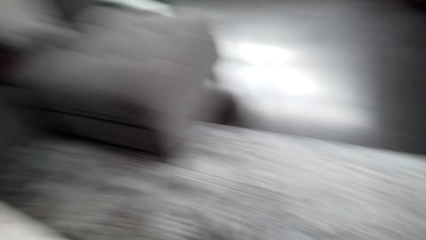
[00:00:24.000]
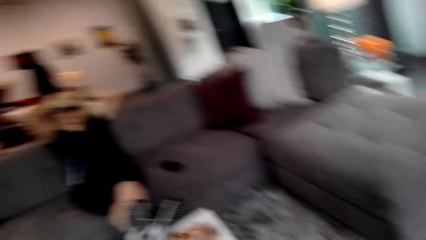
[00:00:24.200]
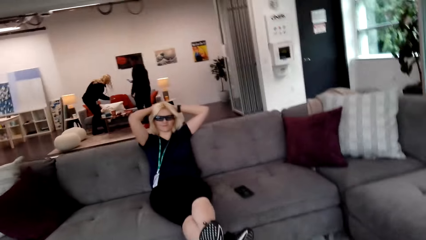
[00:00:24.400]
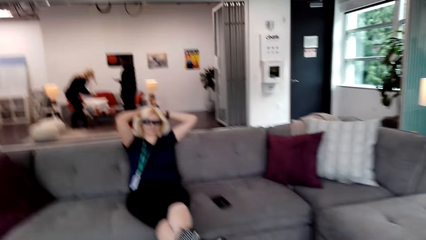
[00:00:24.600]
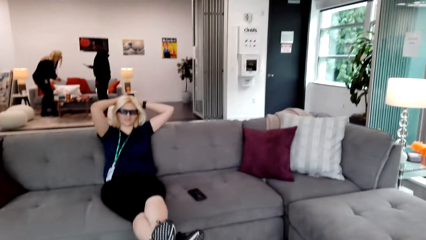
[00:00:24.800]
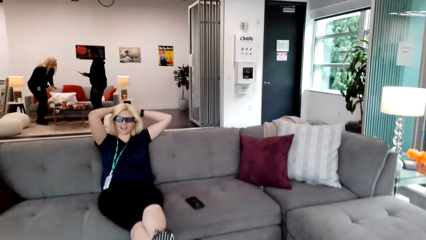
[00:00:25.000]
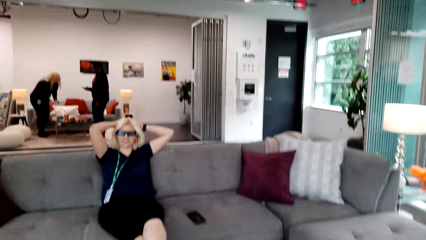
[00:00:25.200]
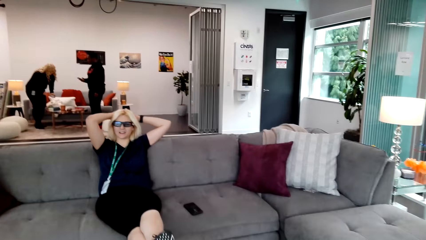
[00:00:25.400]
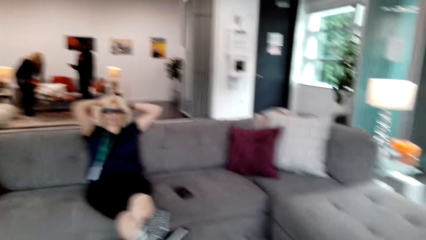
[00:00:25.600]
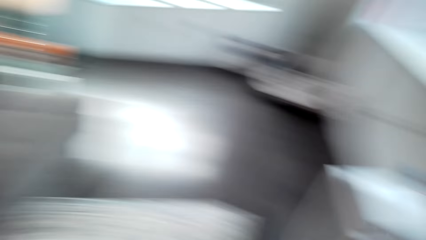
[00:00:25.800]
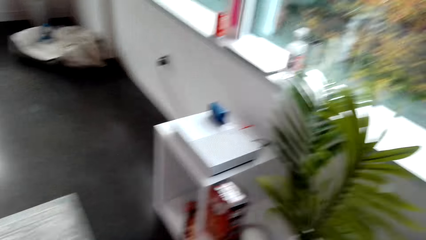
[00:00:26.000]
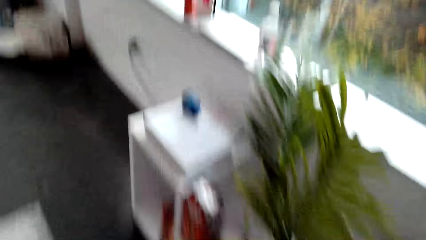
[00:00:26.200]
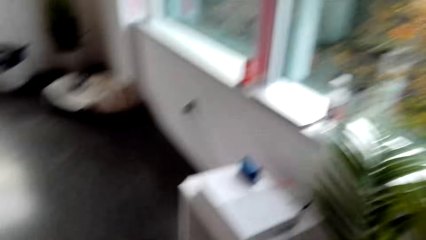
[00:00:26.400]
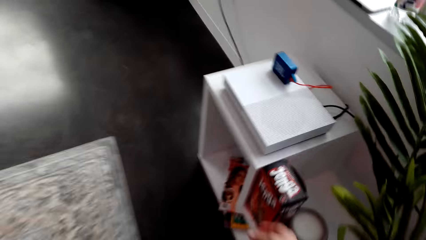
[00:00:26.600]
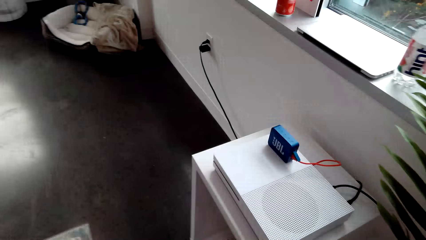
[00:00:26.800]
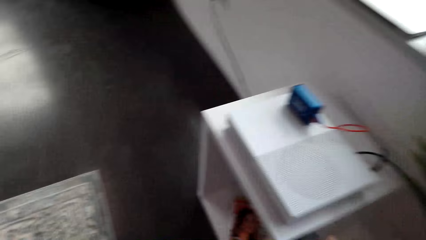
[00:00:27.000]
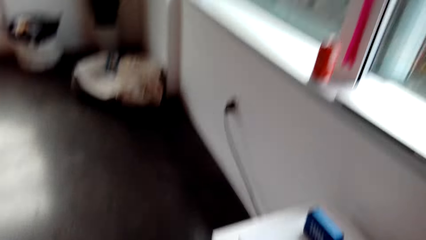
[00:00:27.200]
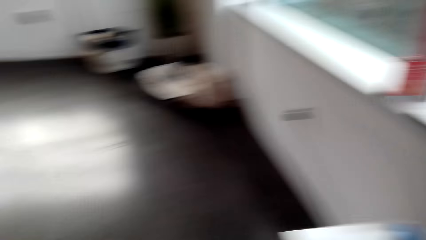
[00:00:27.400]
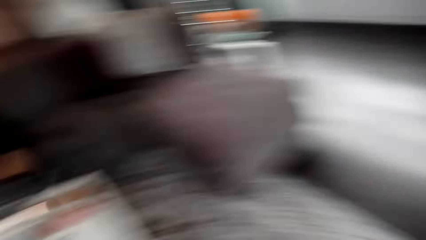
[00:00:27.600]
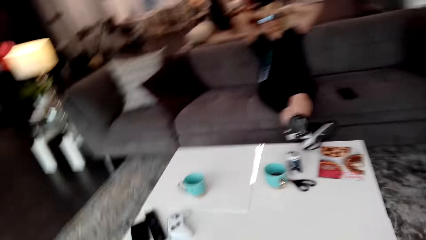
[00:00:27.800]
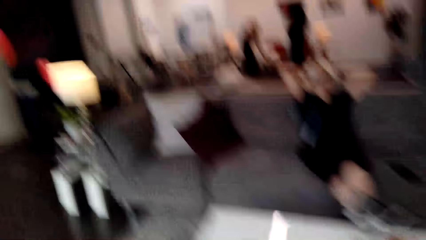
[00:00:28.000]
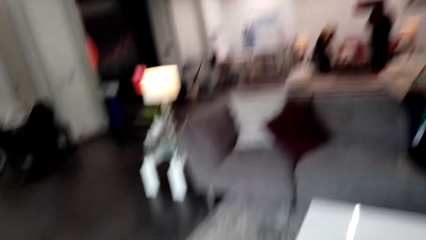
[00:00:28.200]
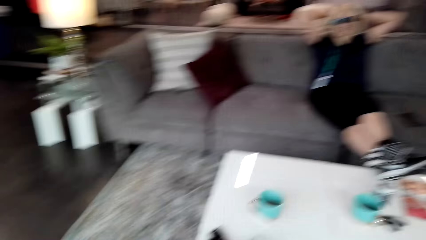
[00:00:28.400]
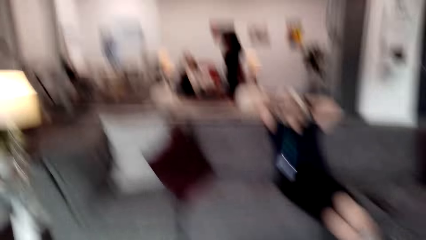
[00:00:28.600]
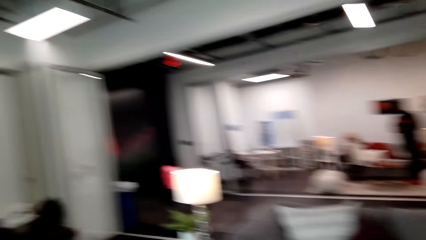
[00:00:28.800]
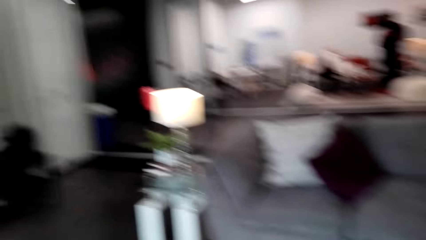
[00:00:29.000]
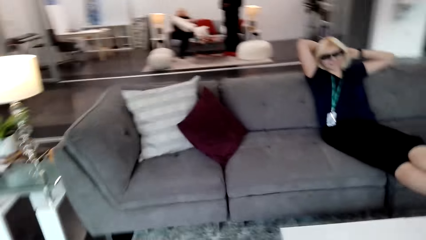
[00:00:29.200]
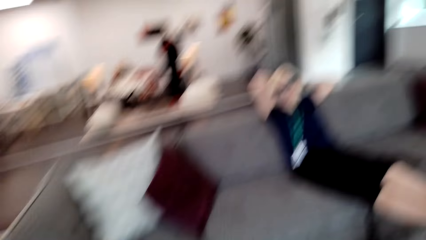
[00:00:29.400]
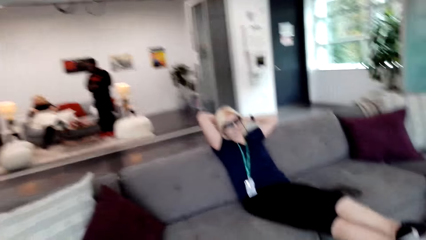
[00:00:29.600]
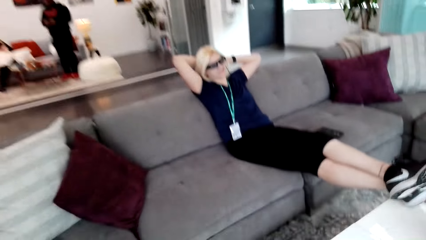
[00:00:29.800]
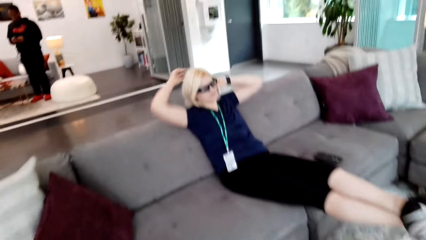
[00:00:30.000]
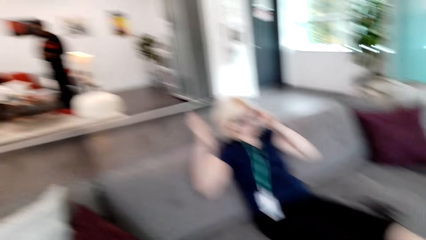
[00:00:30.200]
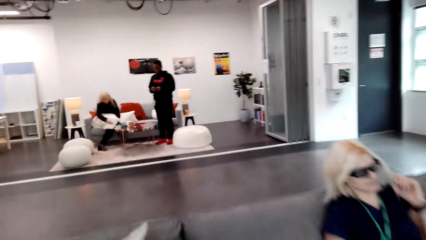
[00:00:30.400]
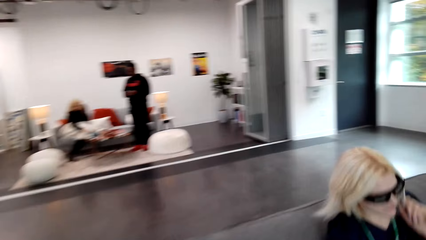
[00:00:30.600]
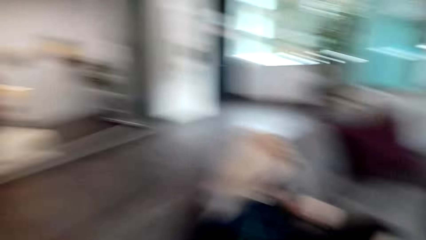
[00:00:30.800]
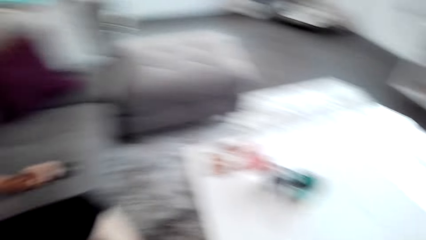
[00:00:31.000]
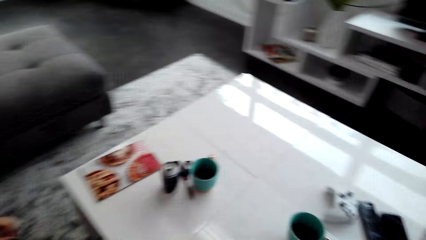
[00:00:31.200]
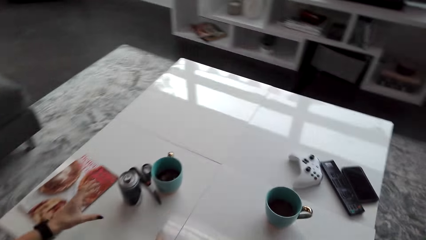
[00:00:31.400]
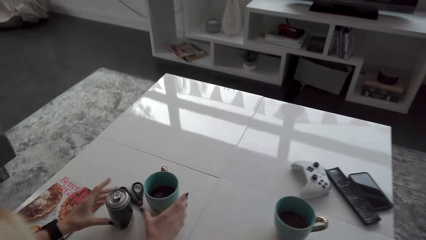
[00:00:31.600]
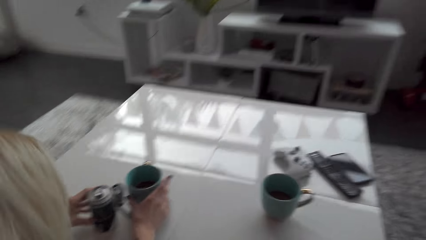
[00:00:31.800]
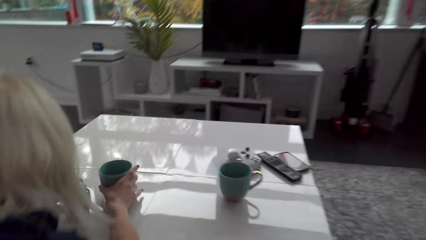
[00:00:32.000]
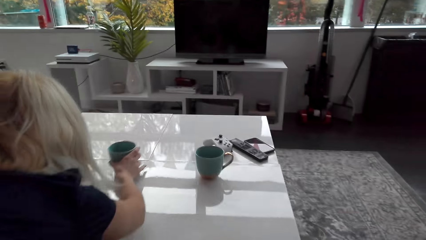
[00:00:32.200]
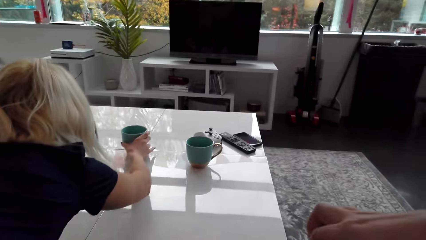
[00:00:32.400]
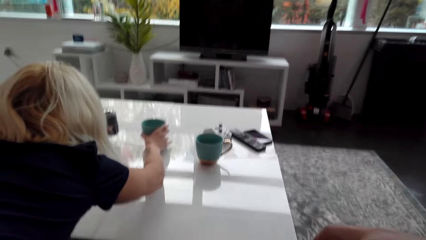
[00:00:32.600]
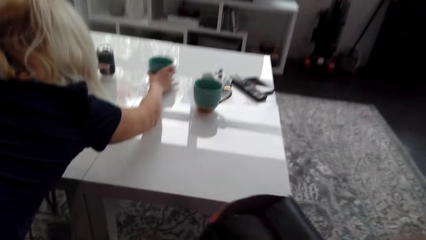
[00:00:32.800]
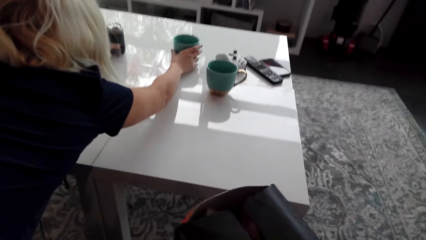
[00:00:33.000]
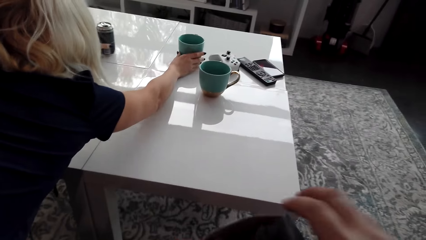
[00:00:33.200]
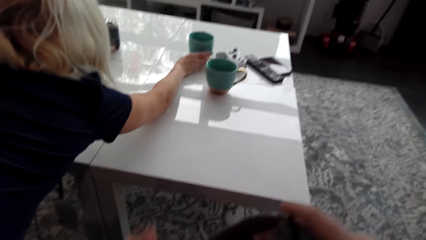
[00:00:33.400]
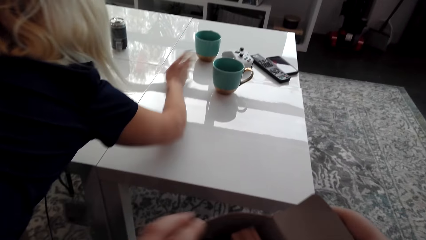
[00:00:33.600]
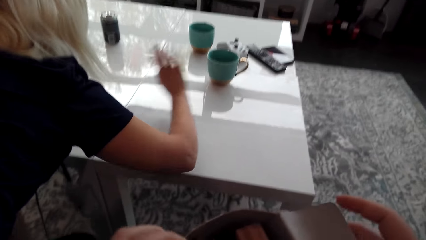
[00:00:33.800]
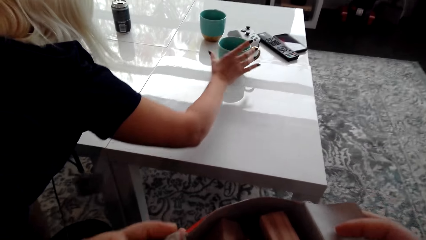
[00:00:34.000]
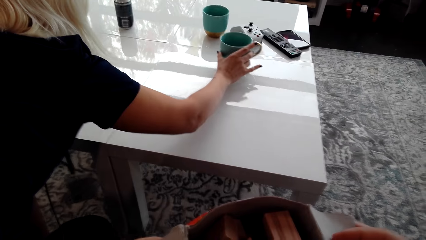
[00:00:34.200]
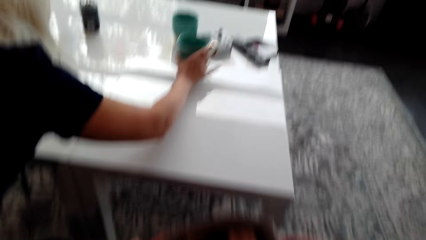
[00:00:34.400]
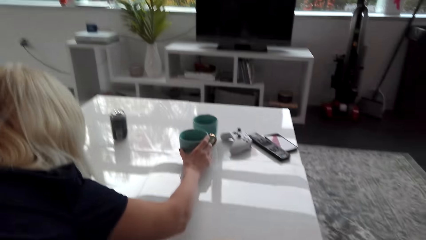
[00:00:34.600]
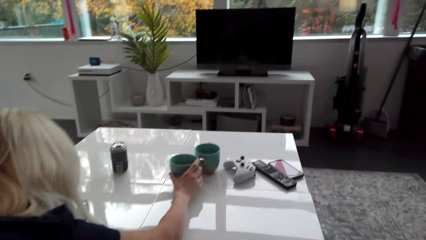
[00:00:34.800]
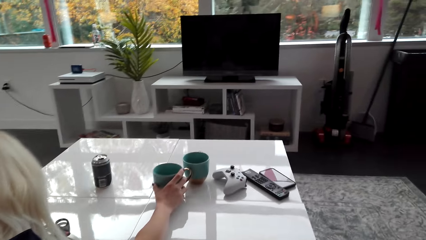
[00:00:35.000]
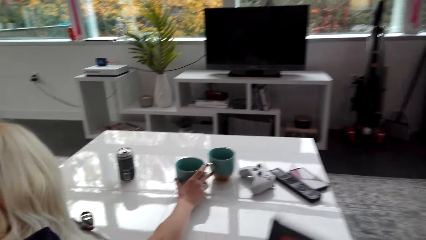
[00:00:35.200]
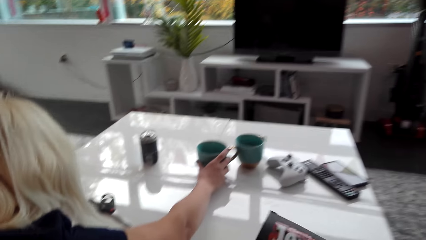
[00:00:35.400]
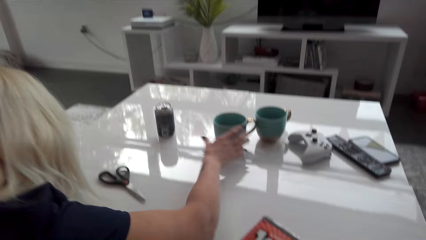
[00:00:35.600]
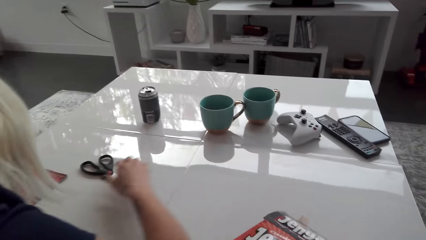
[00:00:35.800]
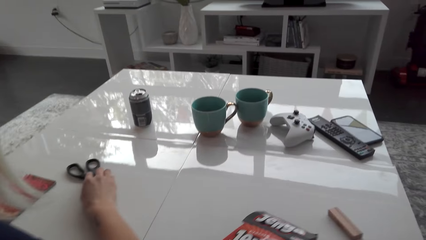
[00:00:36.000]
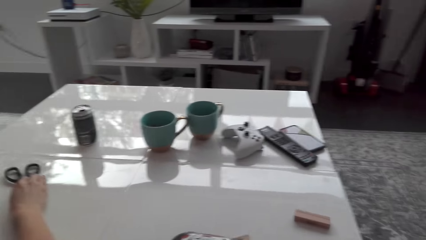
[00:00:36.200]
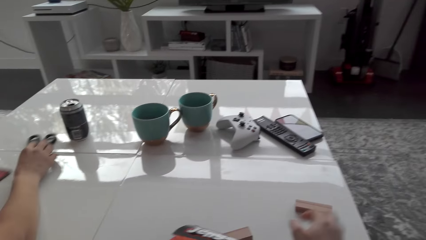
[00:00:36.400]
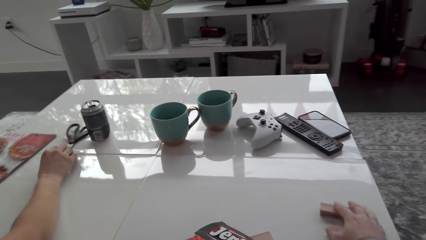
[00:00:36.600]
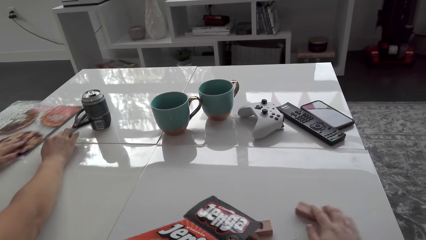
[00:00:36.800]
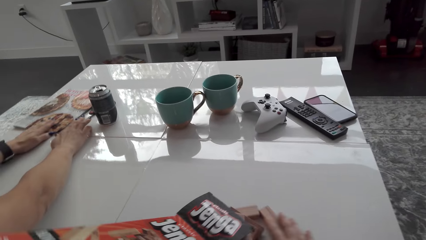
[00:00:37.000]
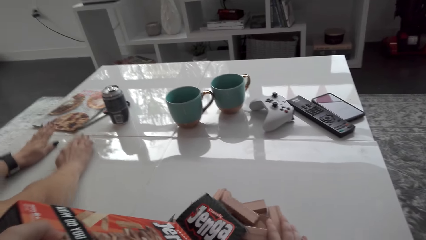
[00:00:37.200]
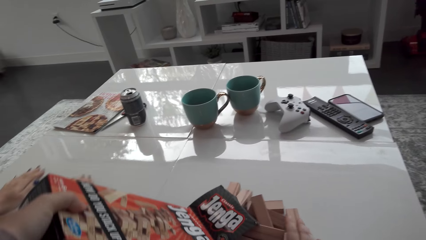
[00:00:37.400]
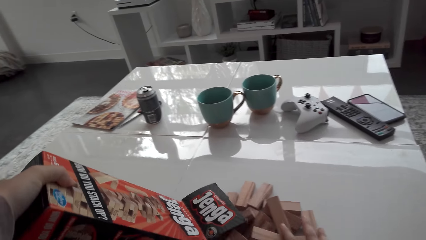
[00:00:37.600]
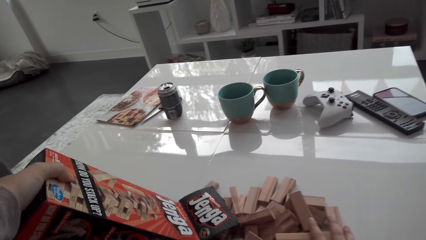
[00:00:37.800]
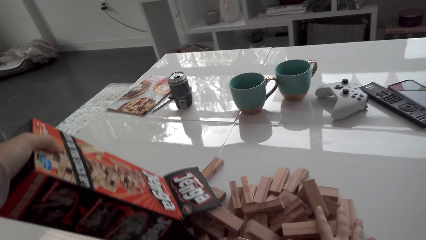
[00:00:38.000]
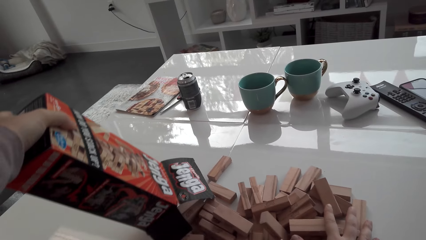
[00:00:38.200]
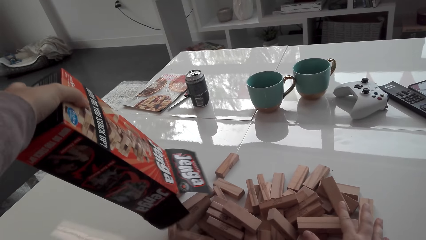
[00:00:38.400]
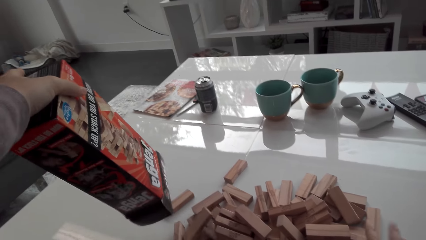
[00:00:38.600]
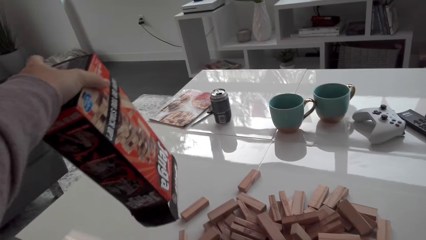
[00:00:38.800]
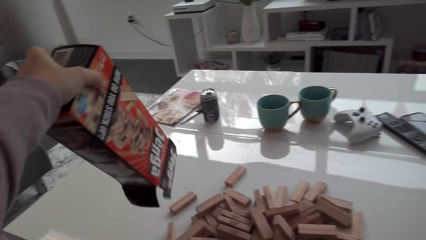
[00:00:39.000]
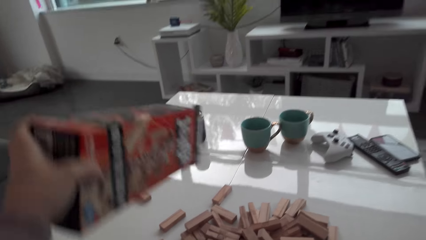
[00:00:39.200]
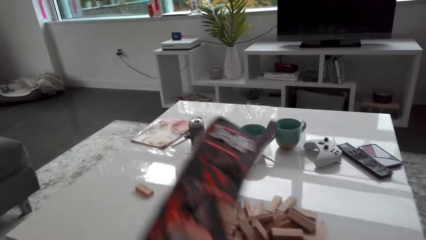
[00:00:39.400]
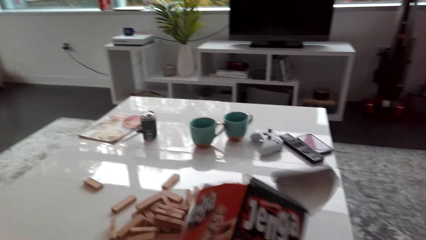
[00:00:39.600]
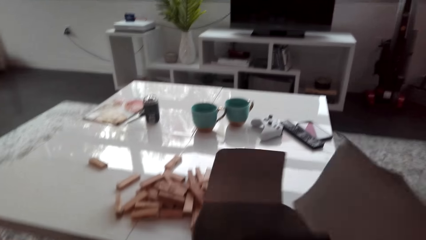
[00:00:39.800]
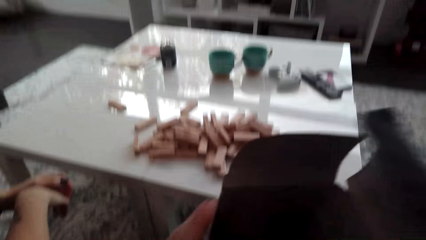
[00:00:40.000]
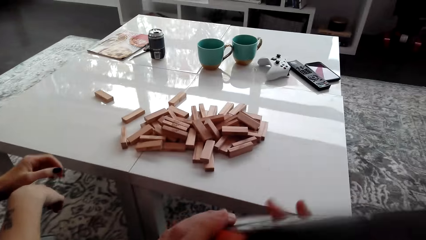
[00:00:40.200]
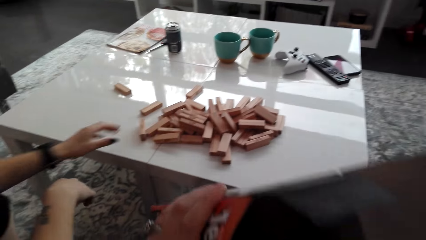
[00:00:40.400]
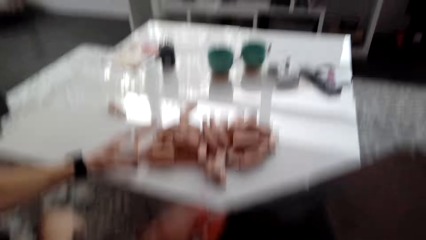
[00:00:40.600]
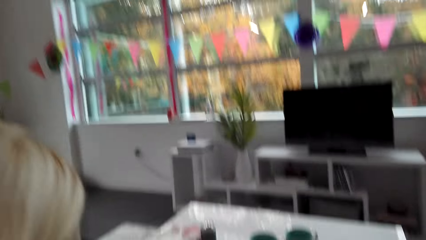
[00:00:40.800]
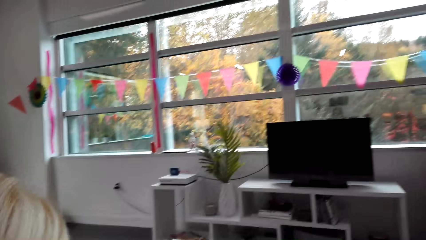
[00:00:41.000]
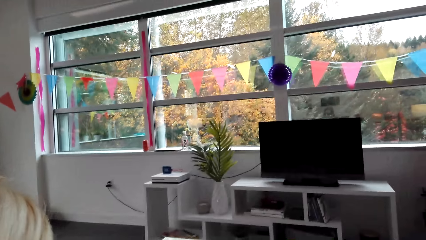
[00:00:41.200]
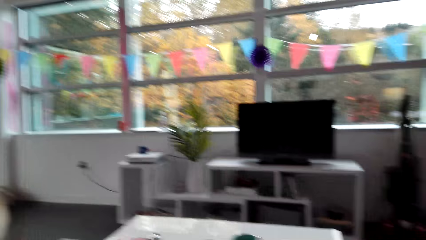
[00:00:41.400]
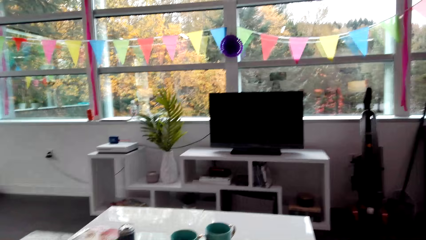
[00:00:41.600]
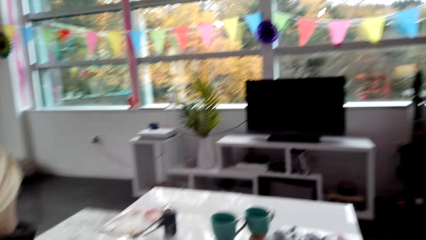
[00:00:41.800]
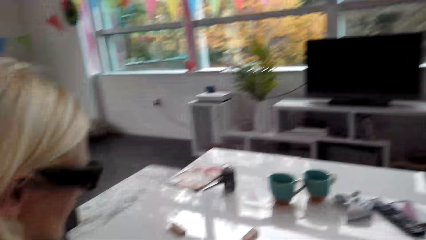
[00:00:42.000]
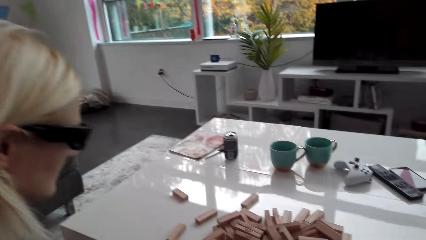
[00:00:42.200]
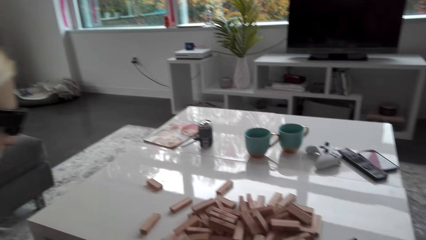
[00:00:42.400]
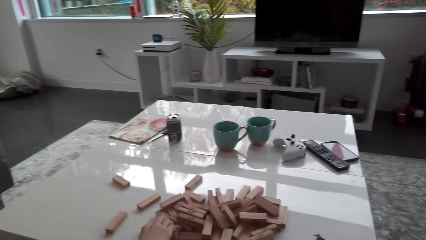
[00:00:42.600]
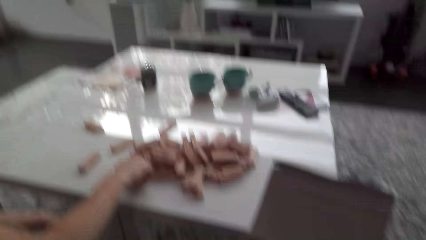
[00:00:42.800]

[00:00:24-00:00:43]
The camera wearer drops the cards on the entertainment table. They dialogue with a lady. The lady holds her head. The camera wearer looks around, walks in the house, and walks to the couch. The lady leans forward. The lady pushes a cup on the table. The camera wearer sits on the couch. They open a box of blocks. The lady pushes the cup on the table. The camera wearer pours the blocks on the table. The lady moves scissors on the table. The camera wearer places a jenga block balancing on the table. They put the carton away. They look inside the block box. The lady picks up jenga blocks.
